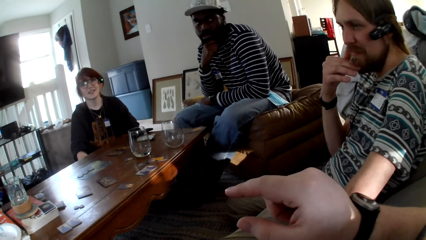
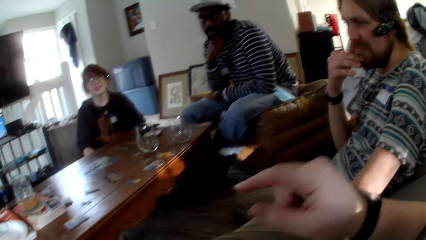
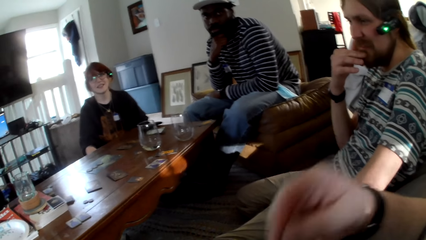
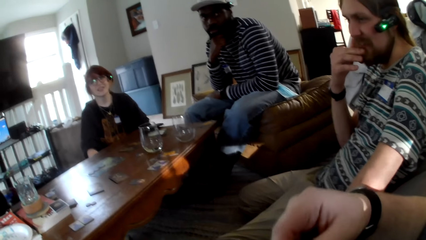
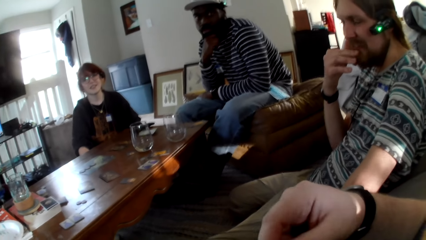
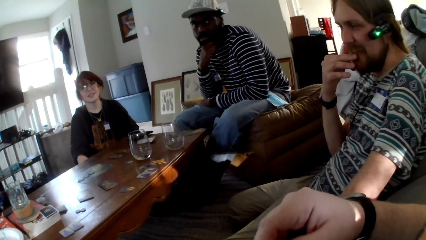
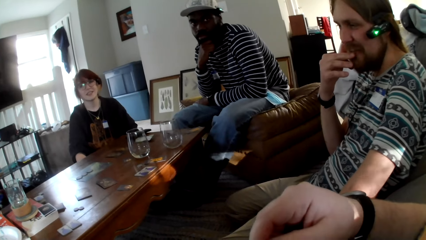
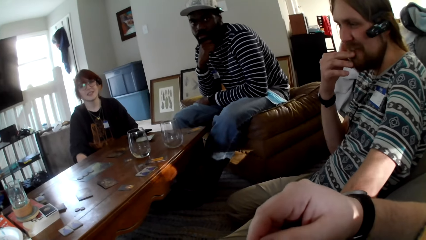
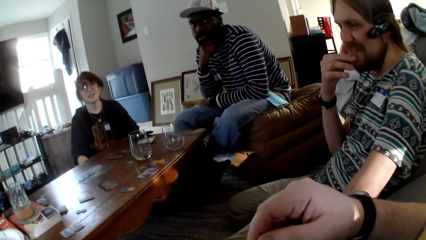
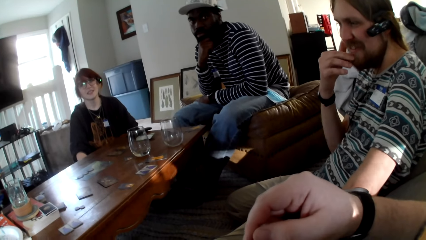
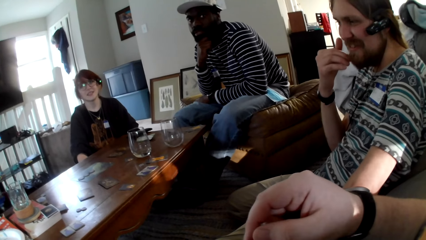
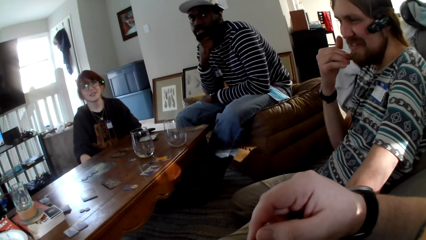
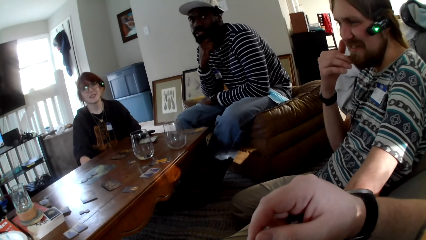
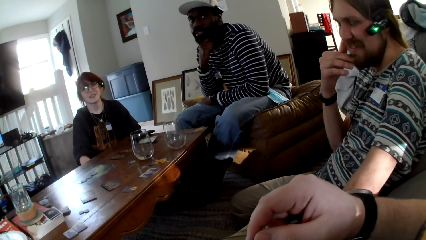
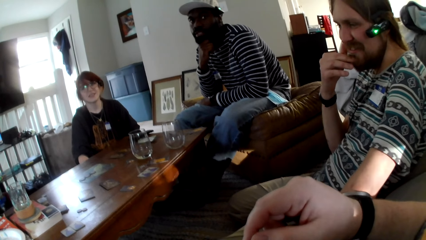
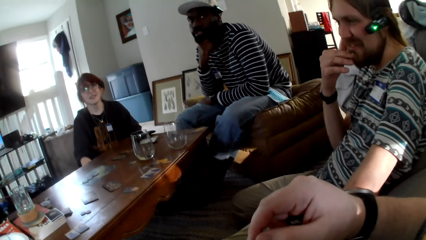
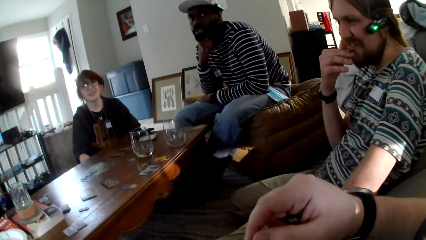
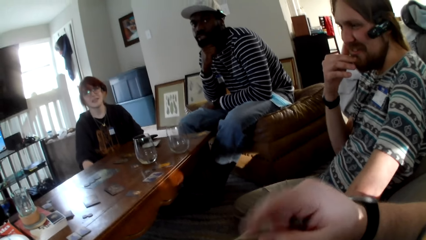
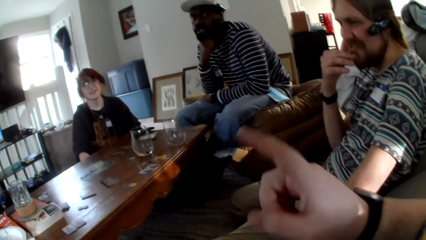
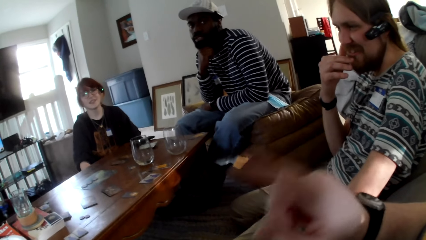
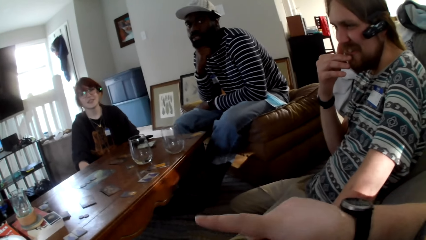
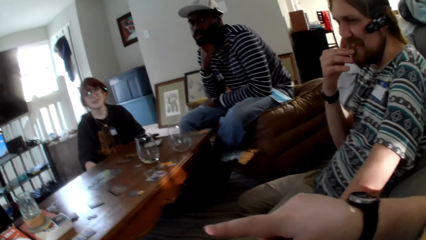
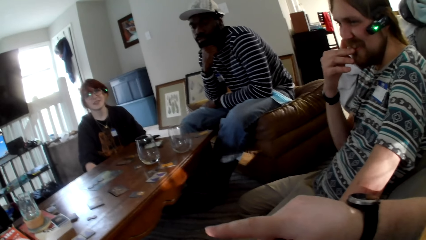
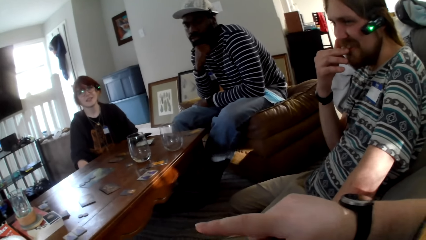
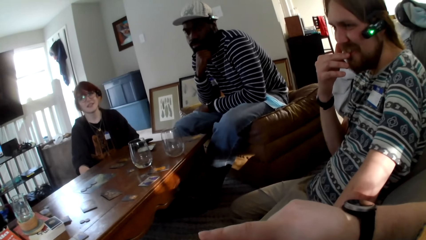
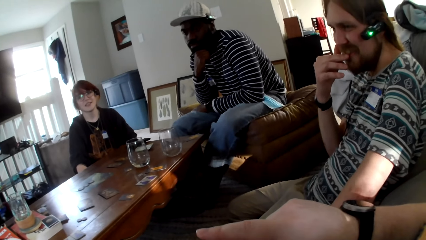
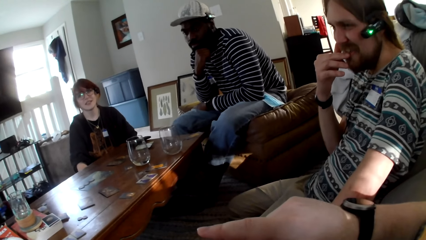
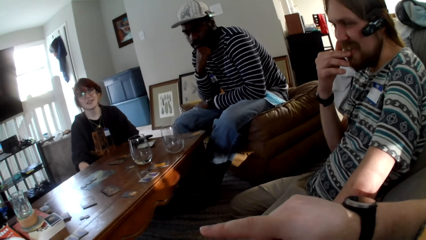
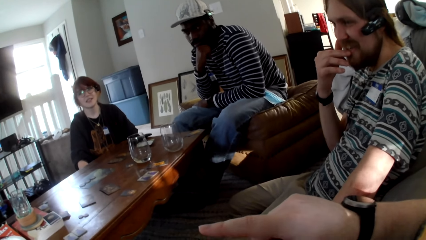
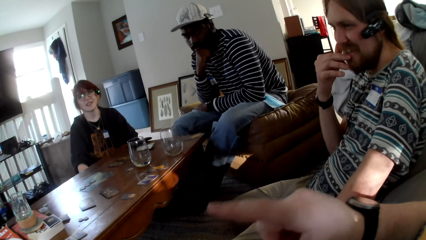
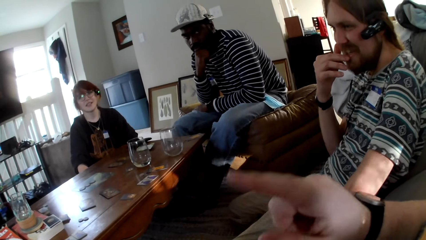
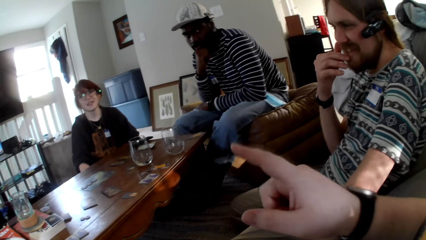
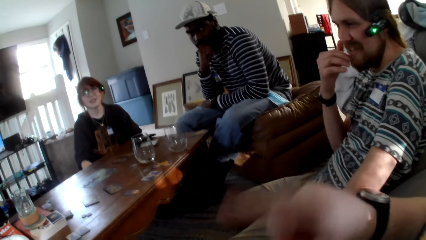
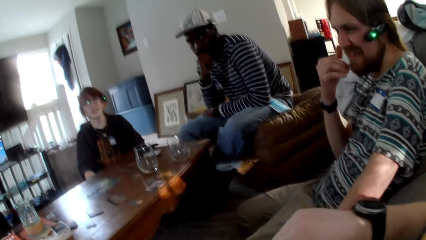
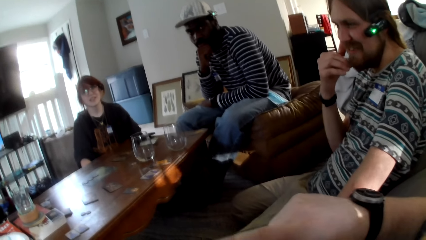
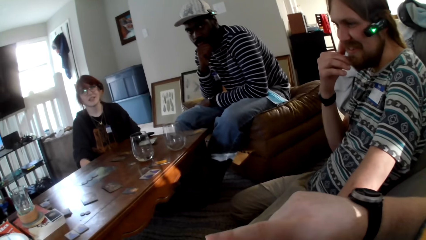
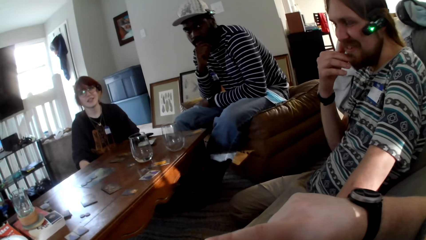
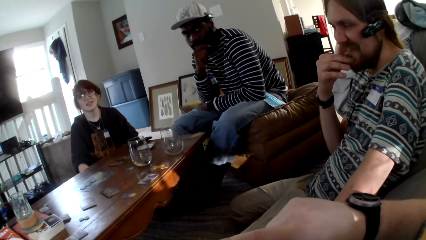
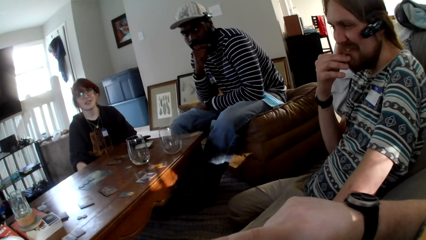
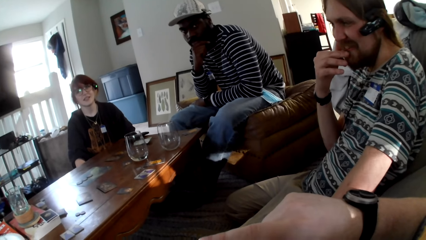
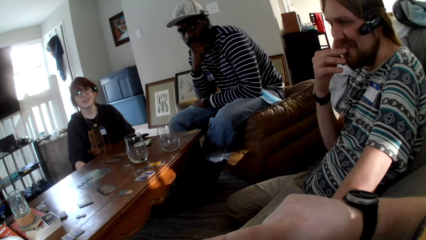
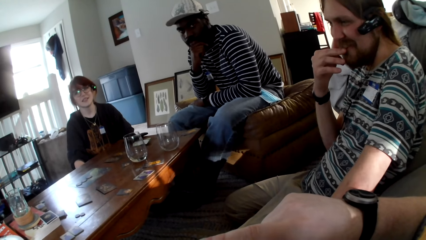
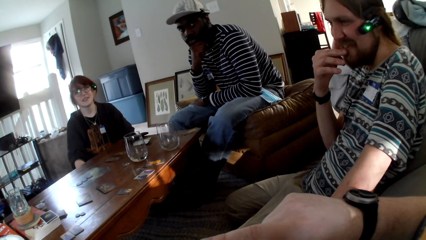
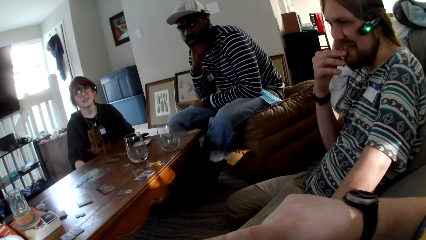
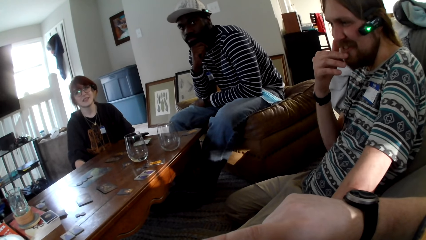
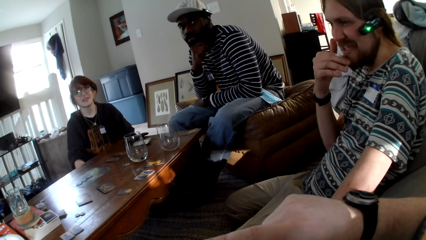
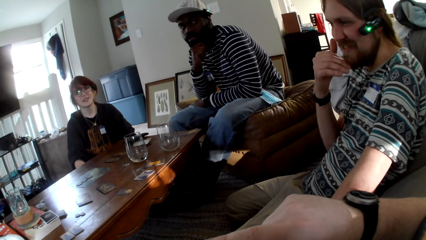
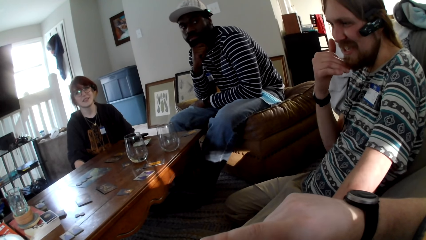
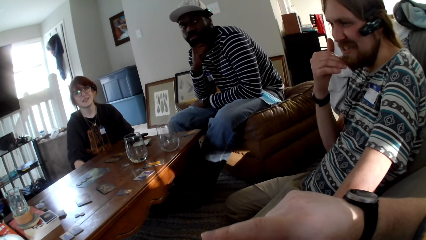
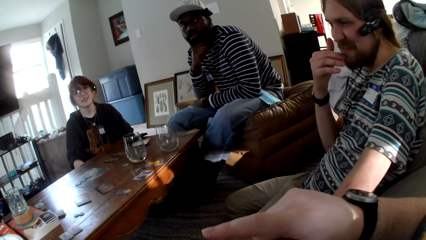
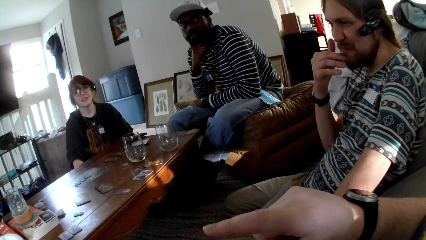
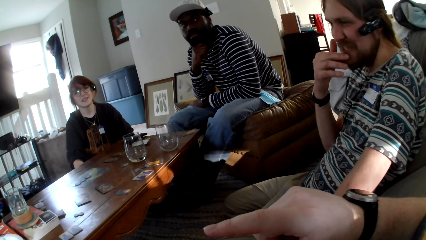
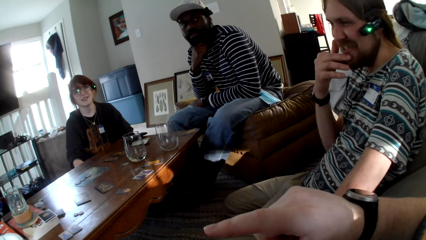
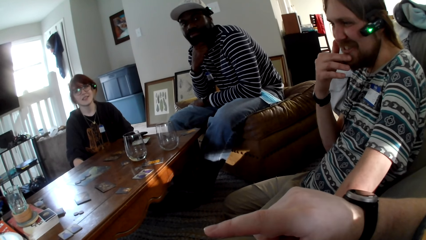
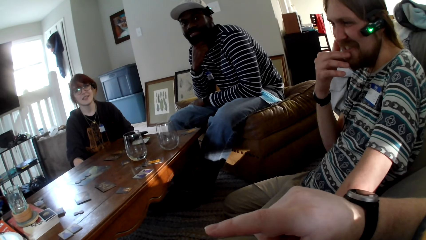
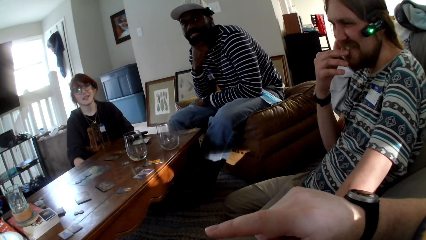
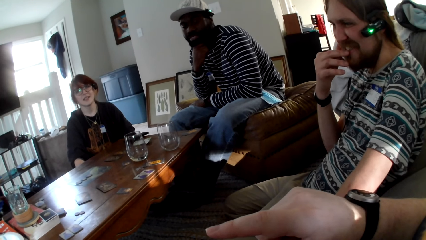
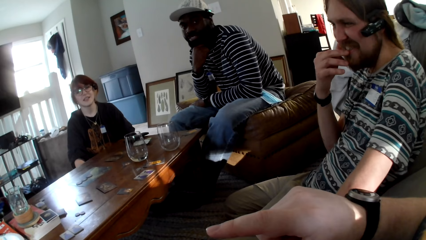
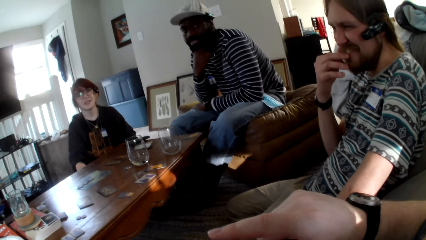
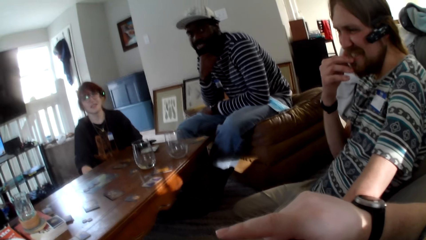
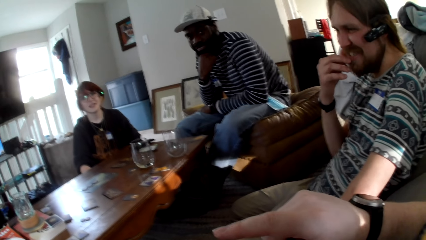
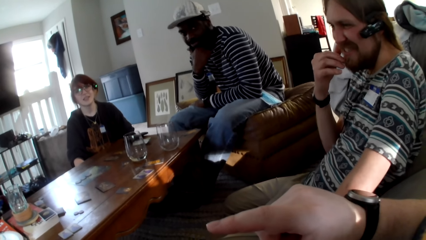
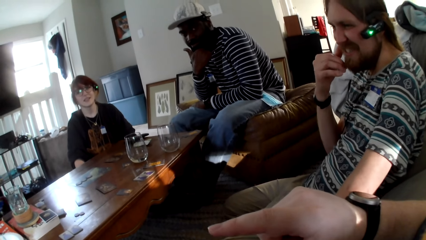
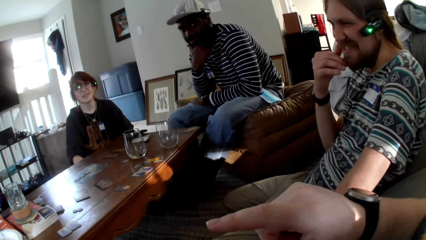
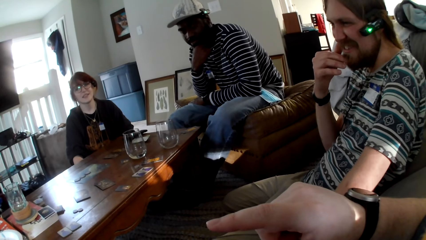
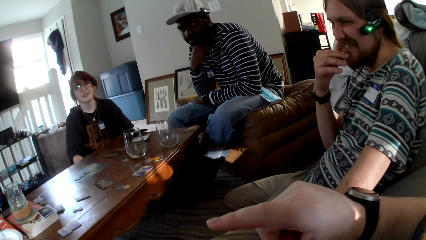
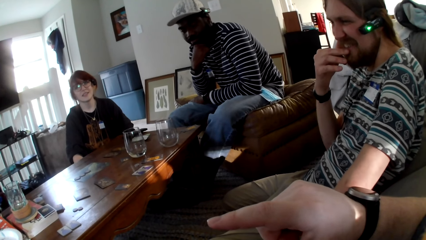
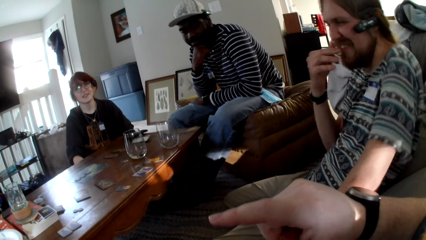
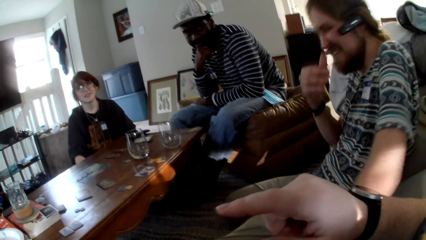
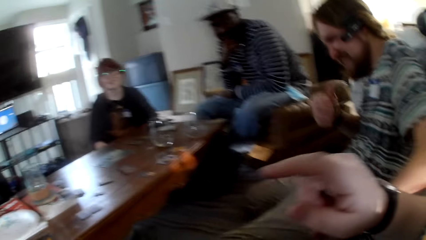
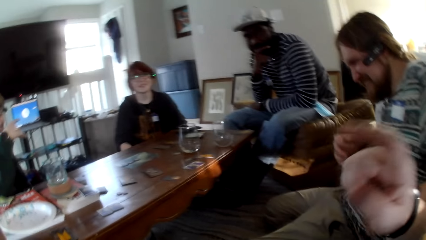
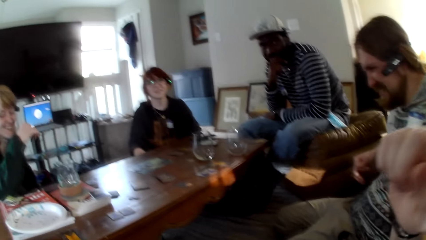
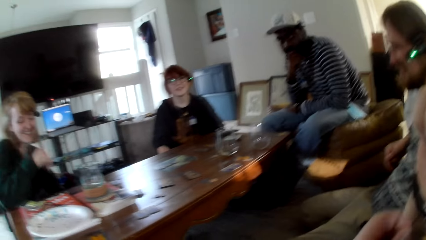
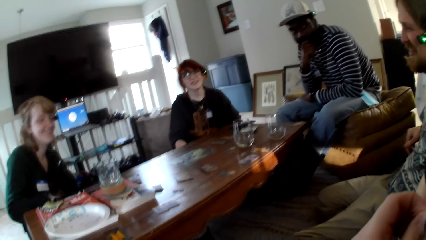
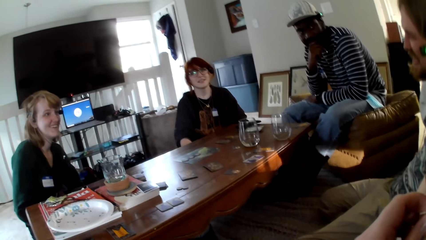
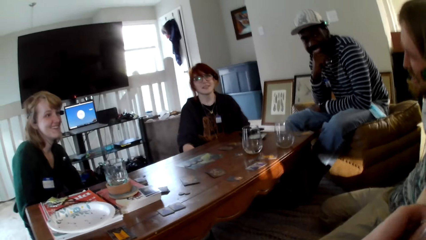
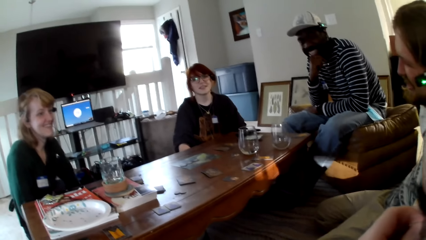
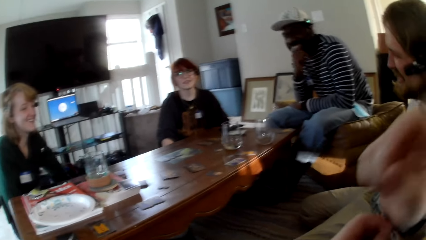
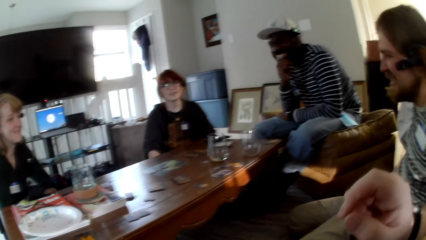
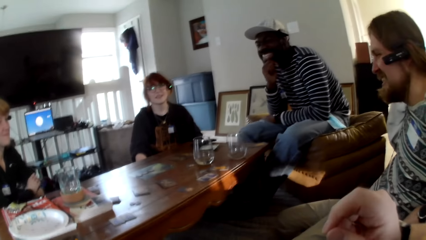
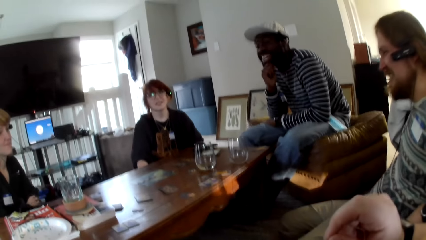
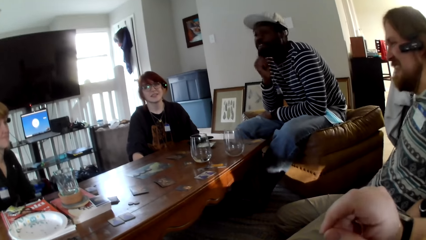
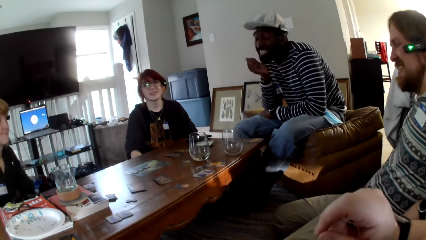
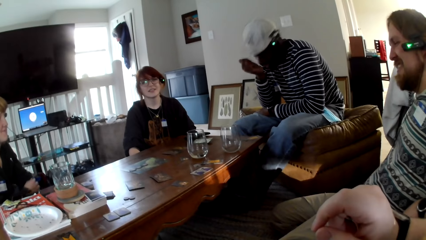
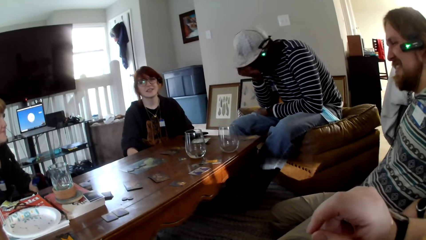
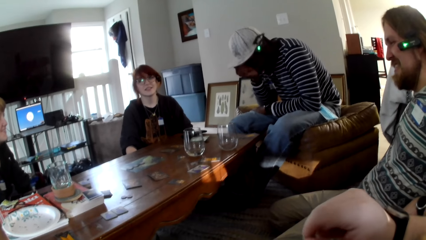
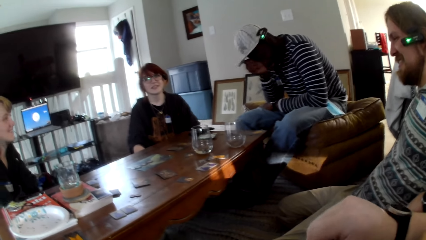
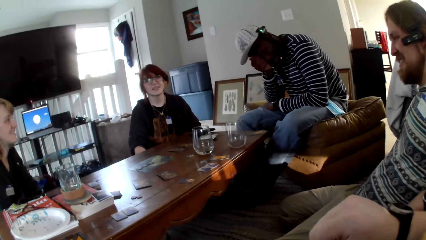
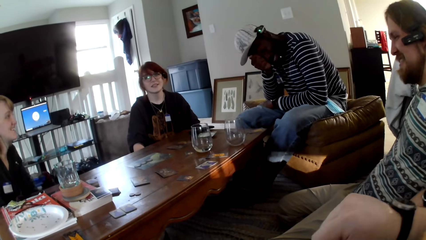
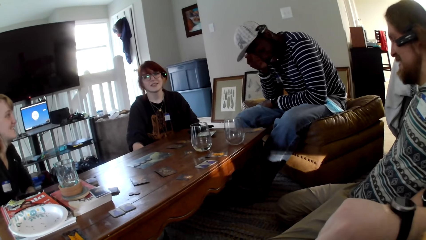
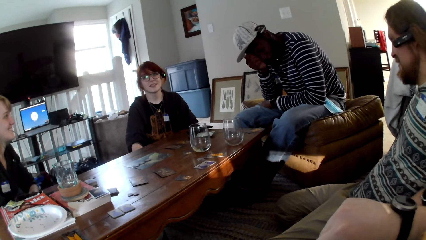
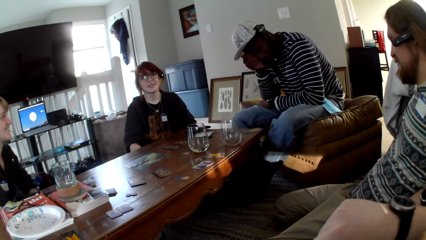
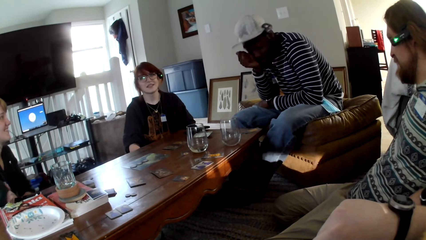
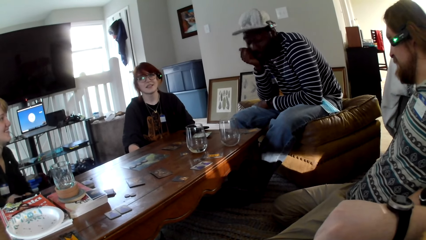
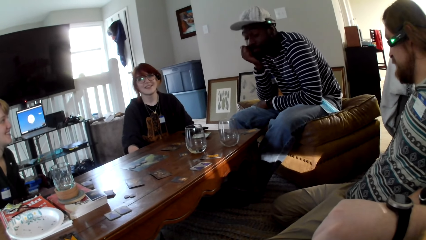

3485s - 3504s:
The camera wearer moves his right hand. He moves his right hand again. He talks. He moves his right hand. A man converses with the camera wearer. A person touches his mouth. A woman responds to the man. The person touches his mouth again. Another person moves his hands. Another man converses with the first man, the woman, another woman and the camera wearer. Another person moves his hands.
